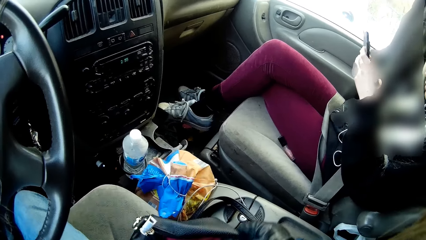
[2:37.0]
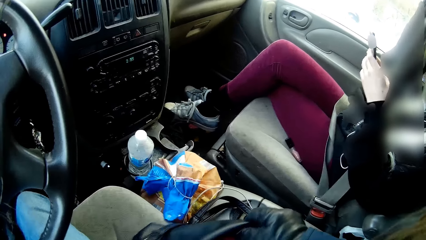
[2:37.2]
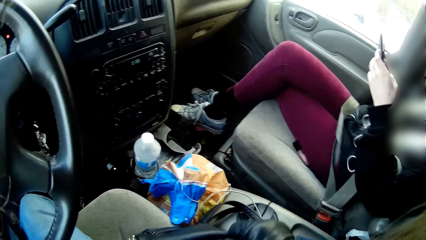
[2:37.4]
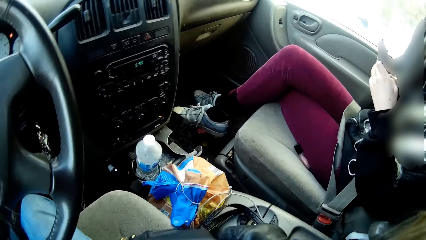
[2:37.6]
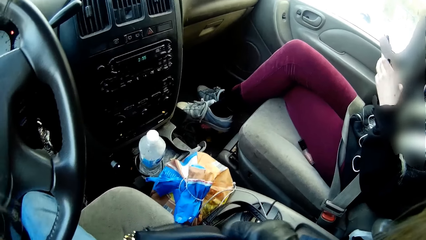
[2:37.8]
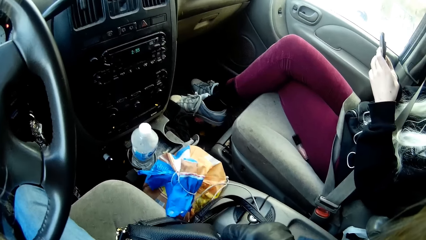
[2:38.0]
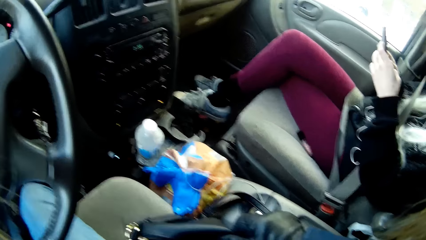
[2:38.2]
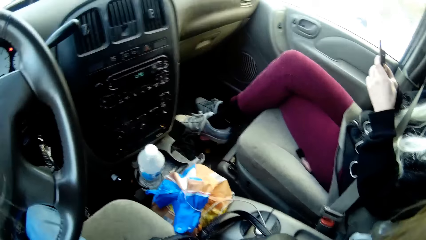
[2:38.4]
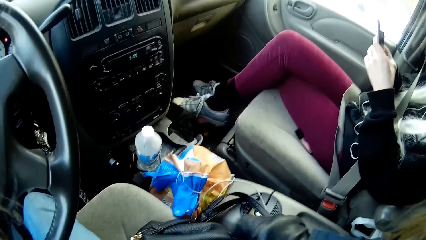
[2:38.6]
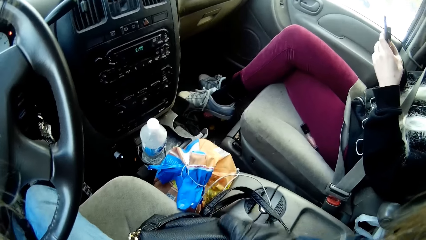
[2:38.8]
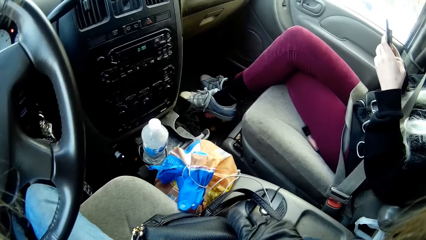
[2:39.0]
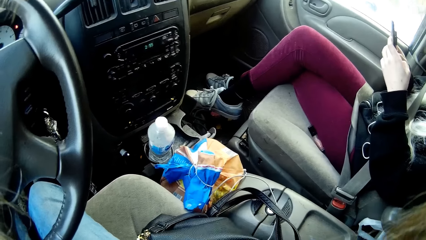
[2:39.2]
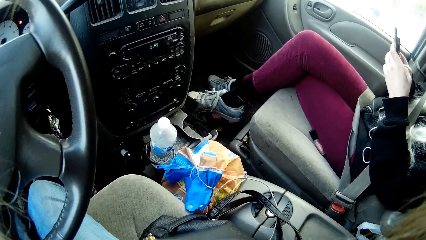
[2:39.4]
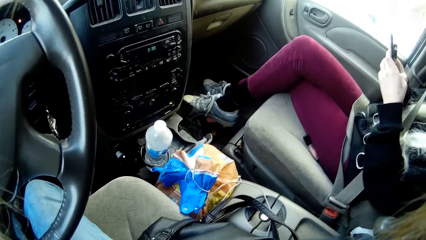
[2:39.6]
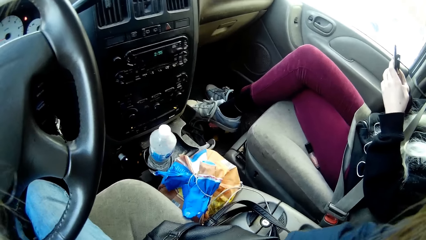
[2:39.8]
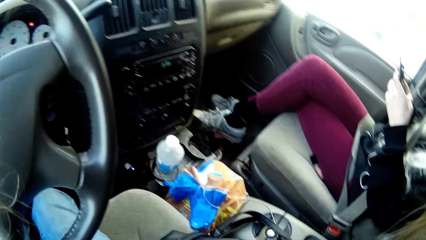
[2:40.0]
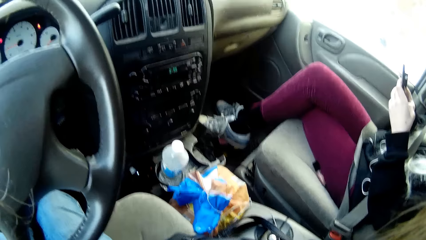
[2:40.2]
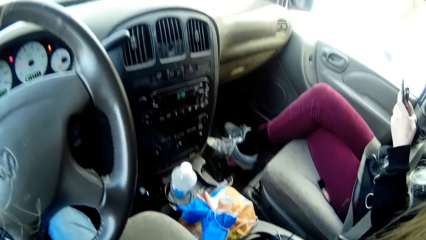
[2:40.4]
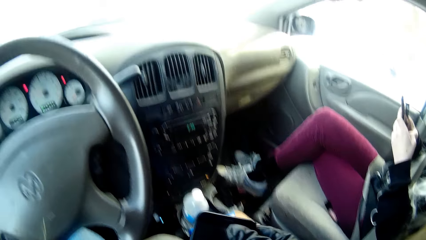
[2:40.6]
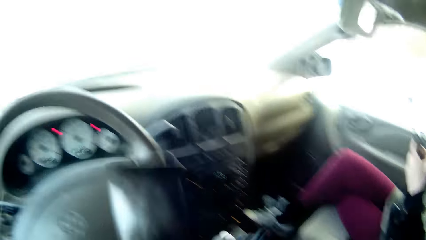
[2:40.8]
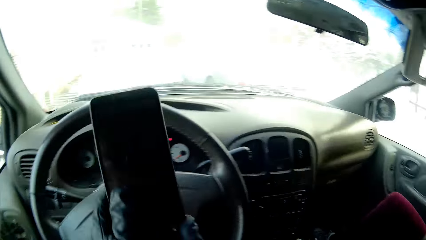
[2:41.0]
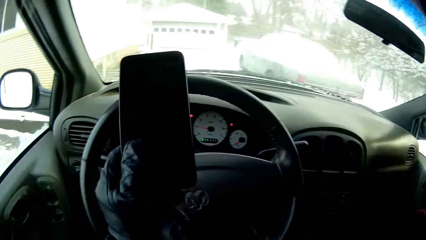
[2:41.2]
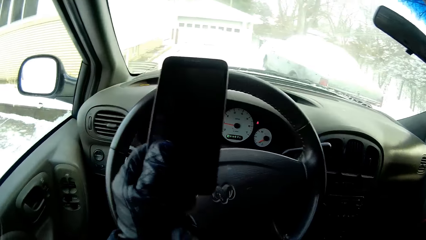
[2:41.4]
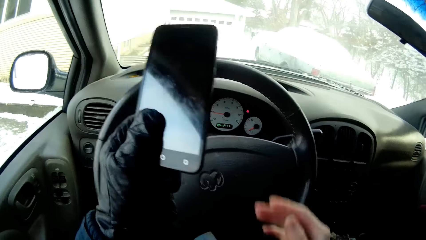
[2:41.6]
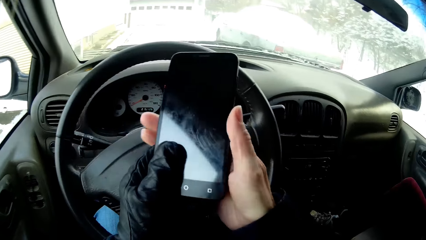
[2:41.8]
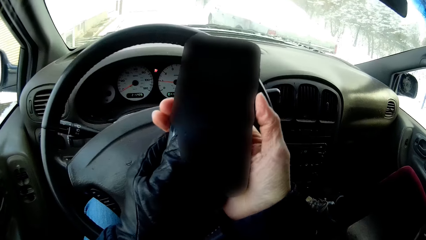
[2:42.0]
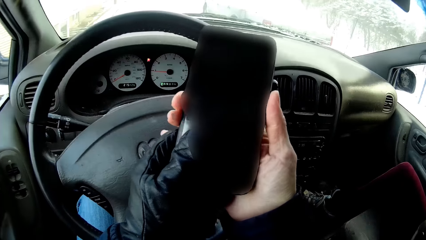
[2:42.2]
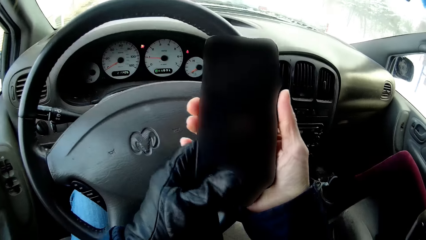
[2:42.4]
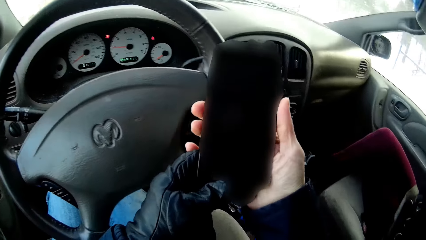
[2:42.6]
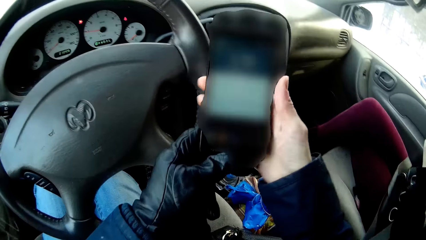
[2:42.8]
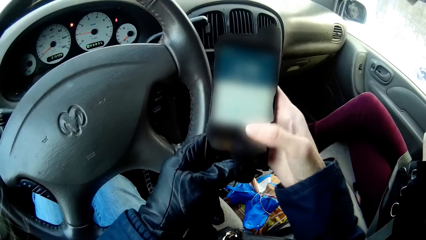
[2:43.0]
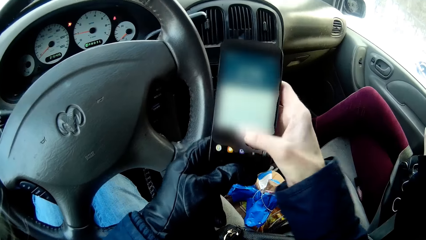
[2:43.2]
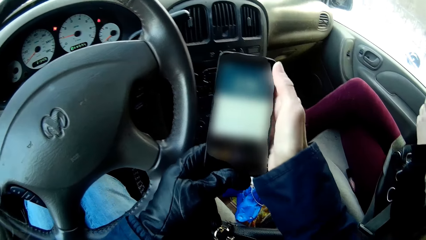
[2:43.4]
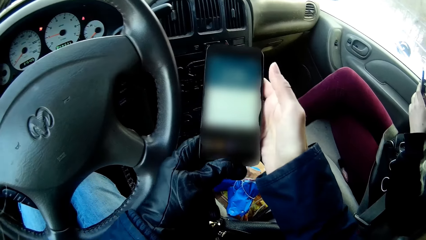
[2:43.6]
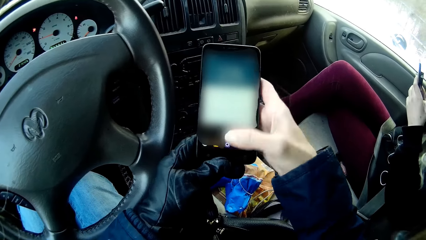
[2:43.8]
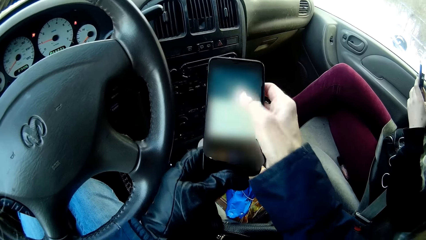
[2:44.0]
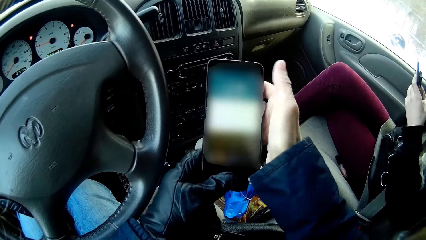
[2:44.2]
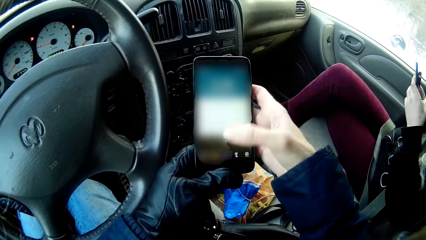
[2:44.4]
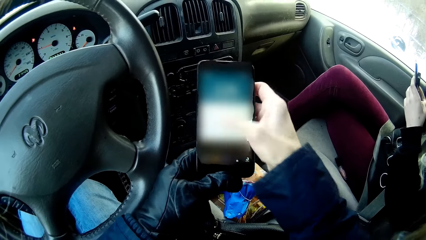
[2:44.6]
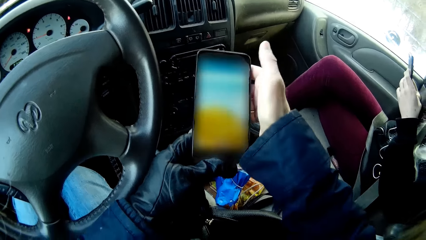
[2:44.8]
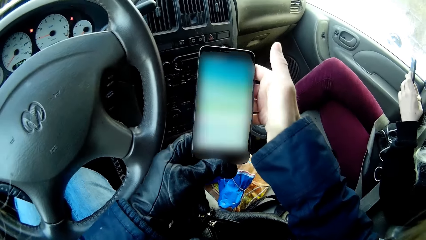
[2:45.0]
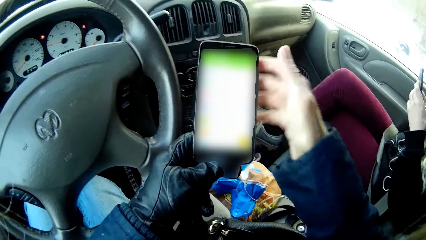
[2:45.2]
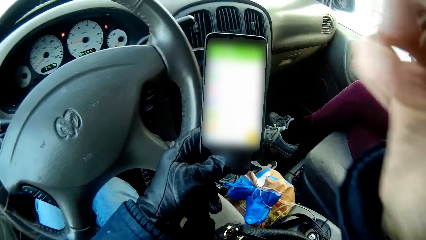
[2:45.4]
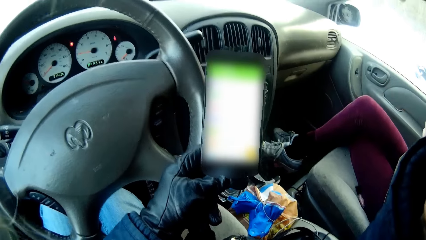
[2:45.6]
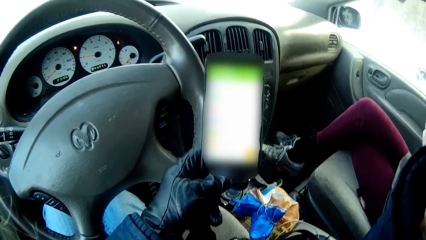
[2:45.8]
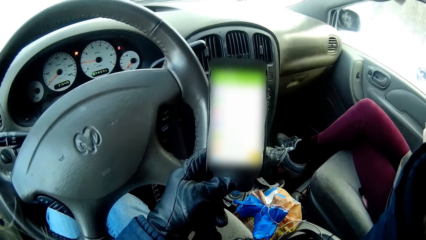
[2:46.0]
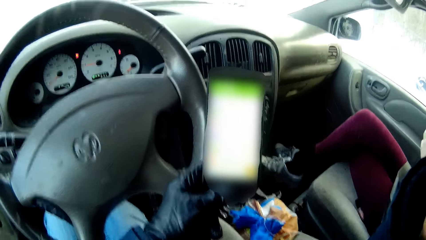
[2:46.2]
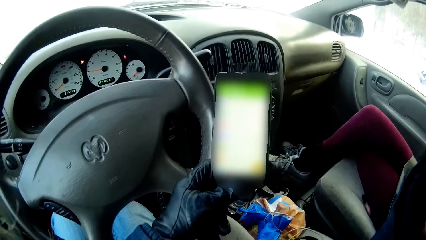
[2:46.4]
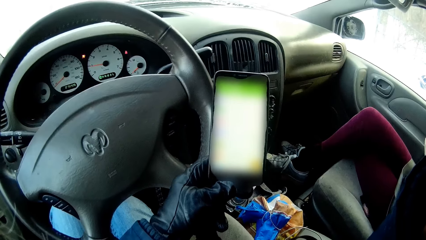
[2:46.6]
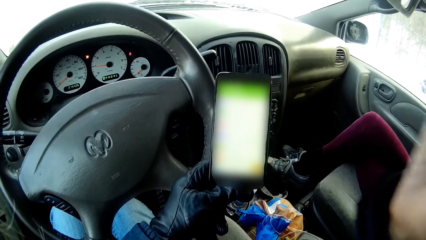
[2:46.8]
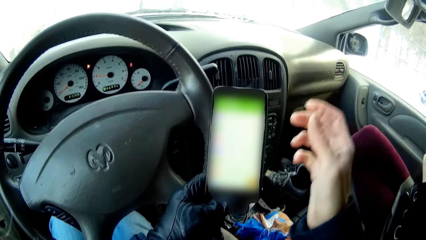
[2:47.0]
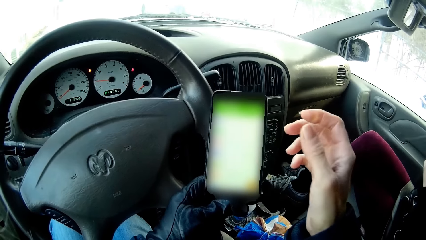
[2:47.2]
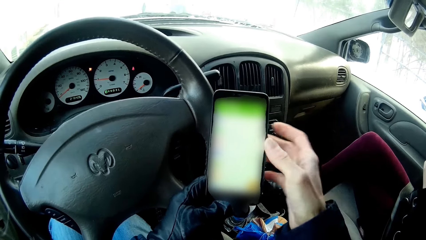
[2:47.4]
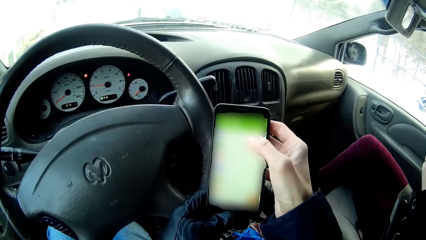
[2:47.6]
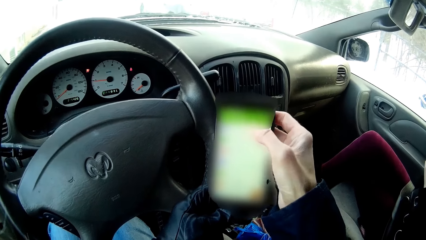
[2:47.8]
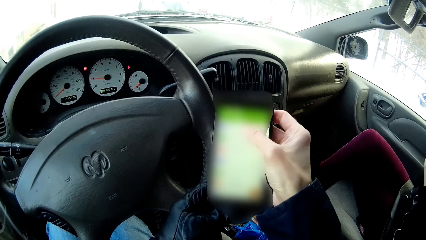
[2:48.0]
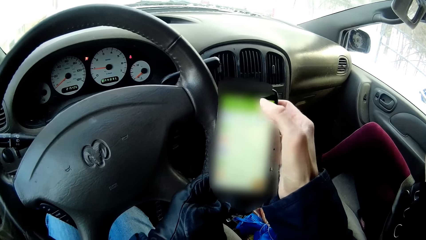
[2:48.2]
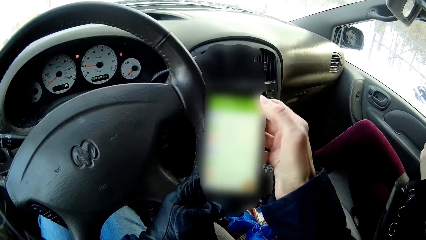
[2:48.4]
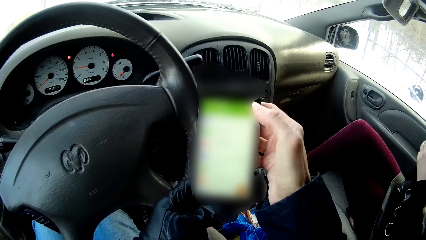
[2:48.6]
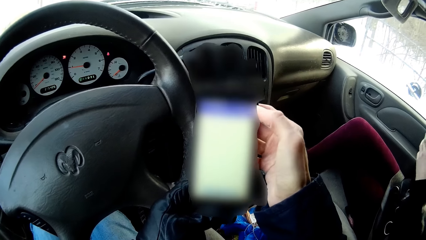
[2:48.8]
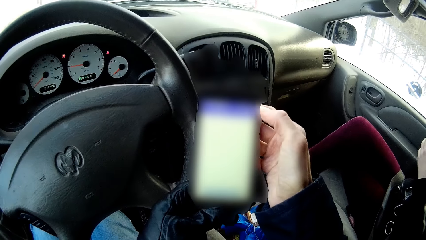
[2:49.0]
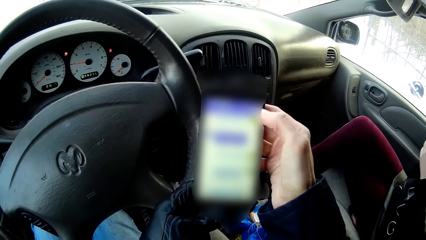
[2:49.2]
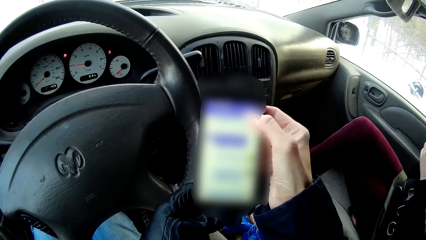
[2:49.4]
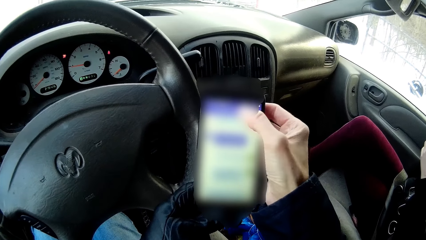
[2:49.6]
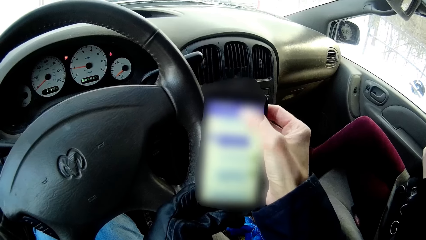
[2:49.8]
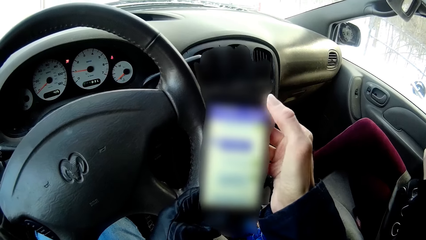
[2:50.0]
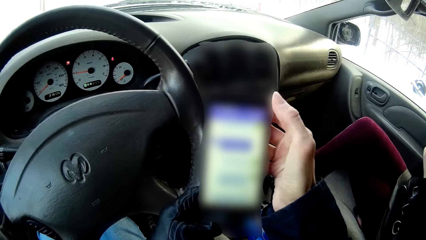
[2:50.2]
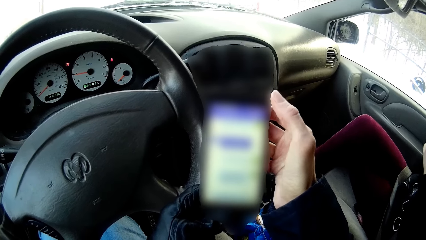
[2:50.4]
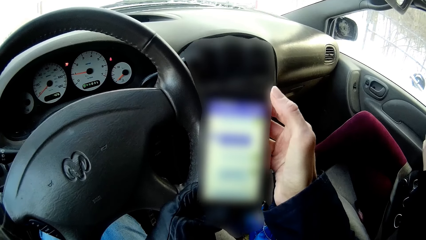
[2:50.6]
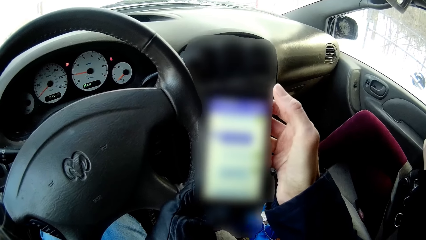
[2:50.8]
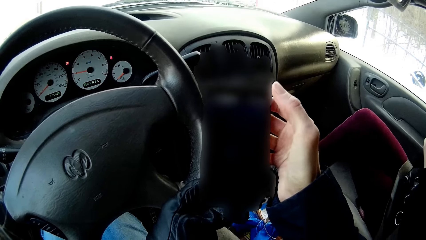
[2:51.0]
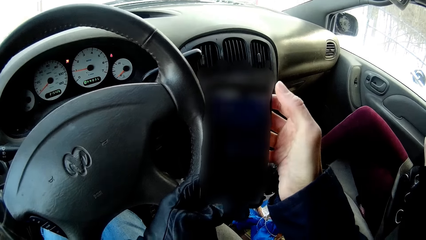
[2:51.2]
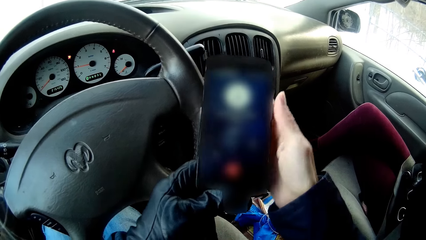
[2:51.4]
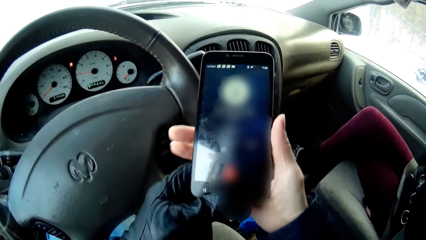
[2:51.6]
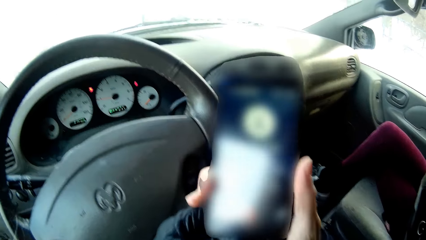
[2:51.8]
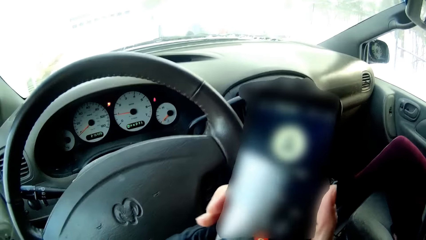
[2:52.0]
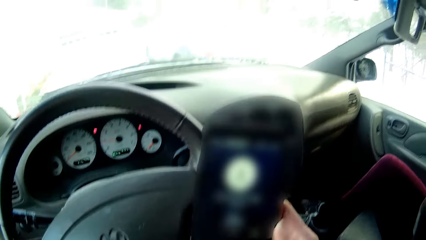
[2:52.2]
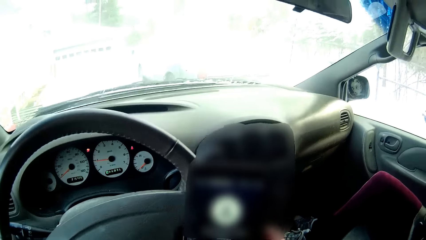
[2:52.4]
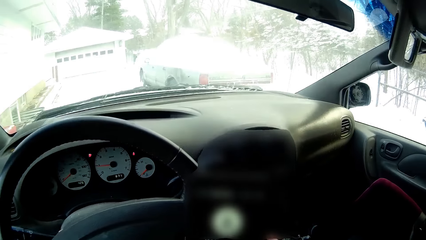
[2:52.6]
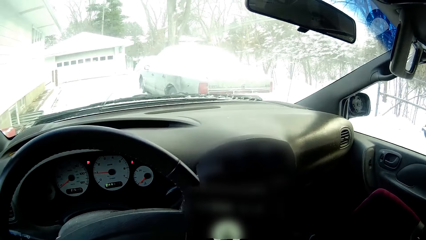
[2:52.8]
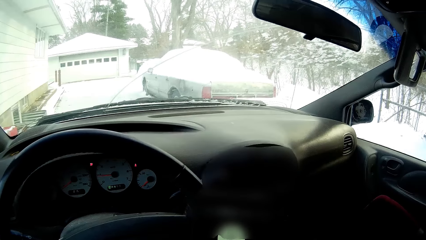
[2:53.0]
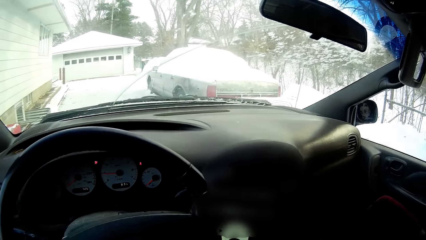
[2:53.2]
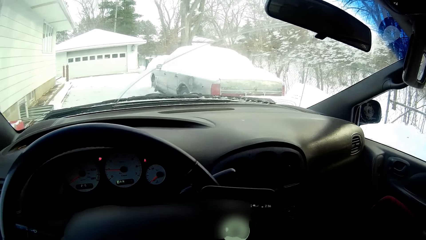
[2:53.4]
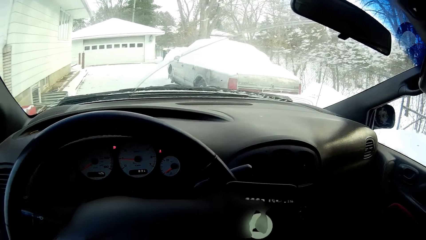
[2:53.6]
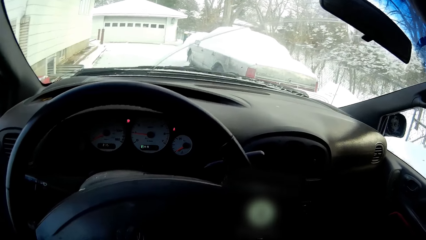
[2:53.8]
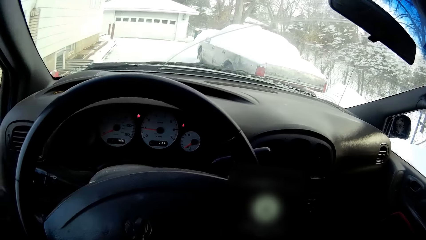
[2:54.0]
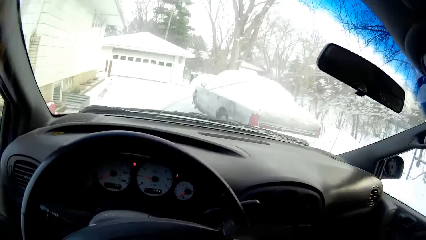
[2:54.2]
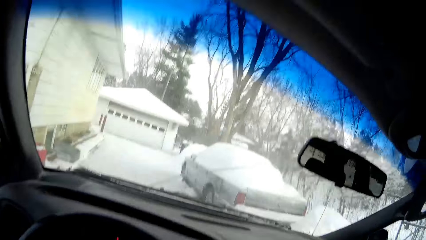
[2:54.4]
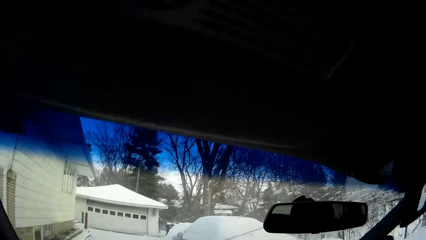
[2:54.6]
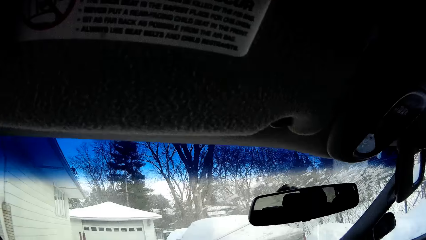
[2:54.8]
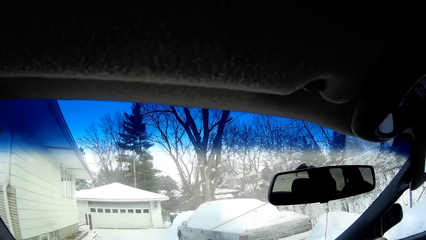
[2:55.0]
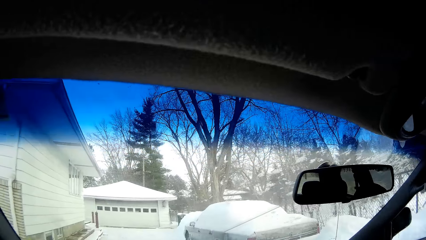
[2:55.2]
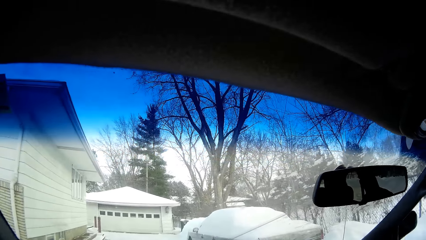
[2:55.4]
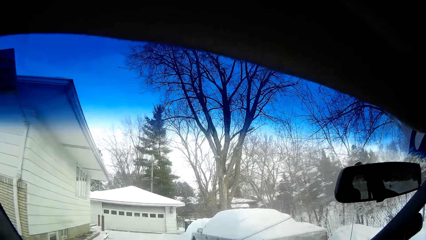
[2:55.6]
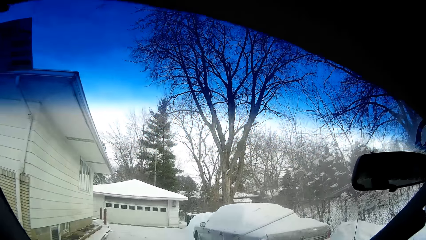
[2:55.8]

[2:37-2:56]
The camera wearer opens the bag. She takes a phone from the bag with her right hand. She takes the phone from her right hand to her left hand. She removes the gloves in her right hand with her left hand. She operates the phone with both hands. She scrolls the phone.
